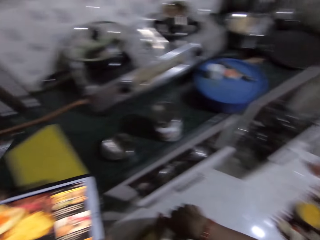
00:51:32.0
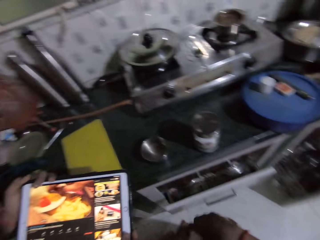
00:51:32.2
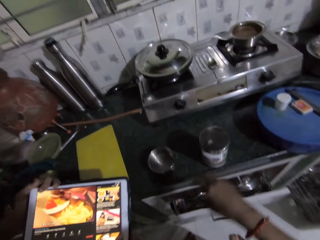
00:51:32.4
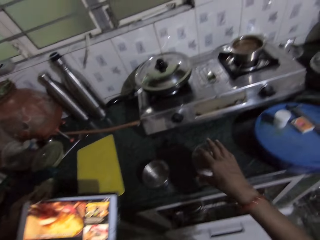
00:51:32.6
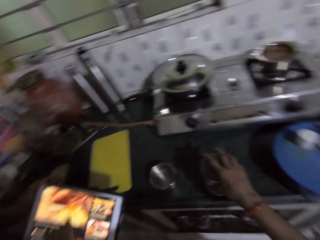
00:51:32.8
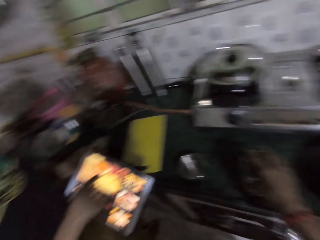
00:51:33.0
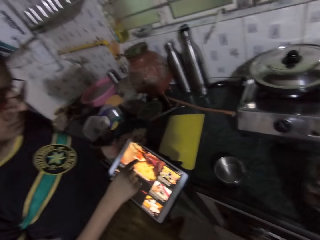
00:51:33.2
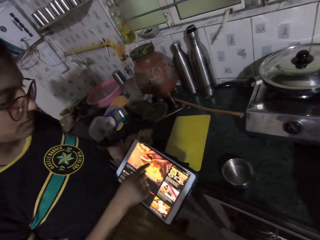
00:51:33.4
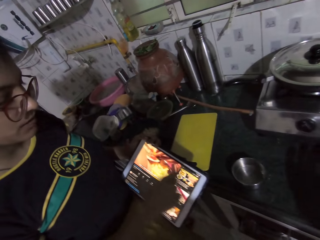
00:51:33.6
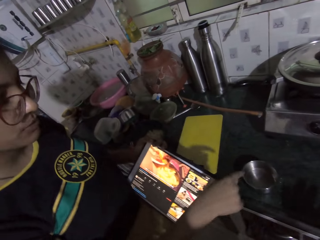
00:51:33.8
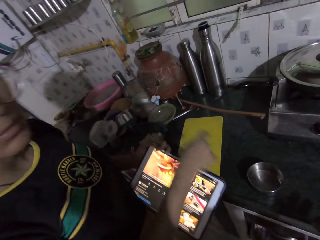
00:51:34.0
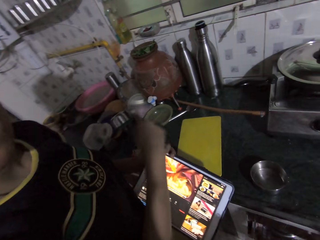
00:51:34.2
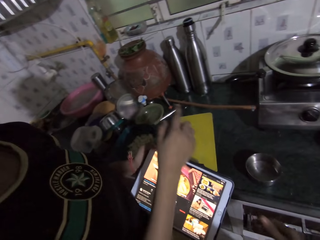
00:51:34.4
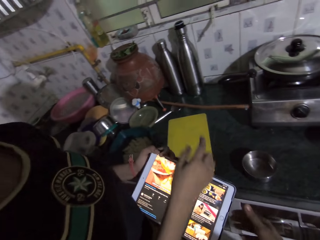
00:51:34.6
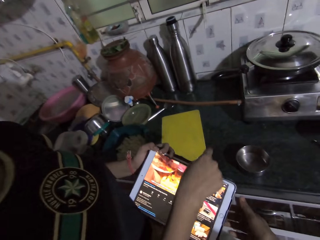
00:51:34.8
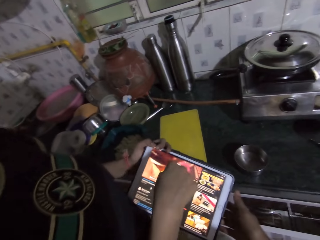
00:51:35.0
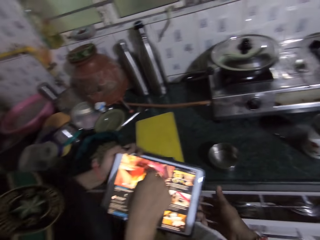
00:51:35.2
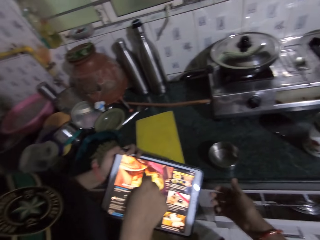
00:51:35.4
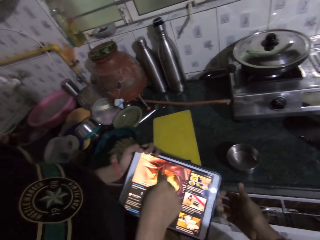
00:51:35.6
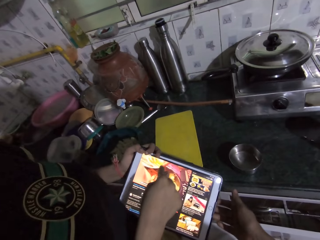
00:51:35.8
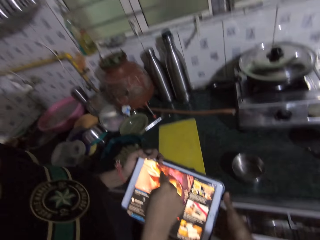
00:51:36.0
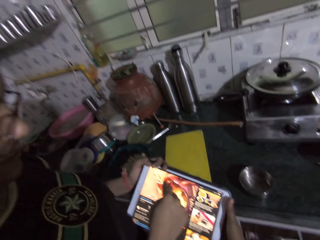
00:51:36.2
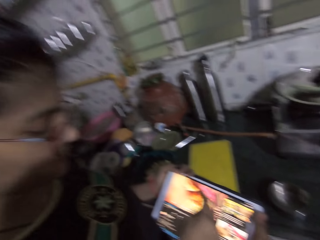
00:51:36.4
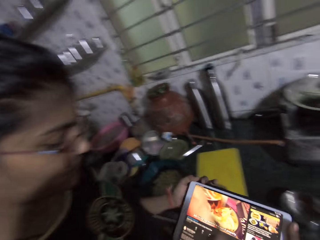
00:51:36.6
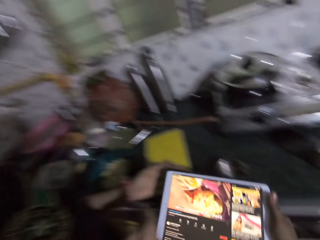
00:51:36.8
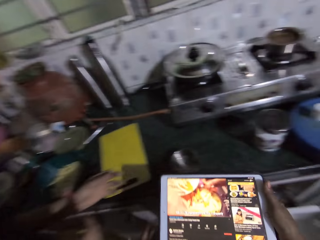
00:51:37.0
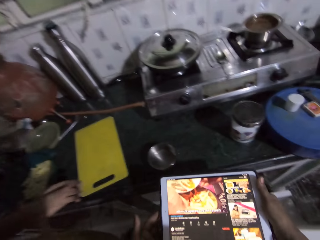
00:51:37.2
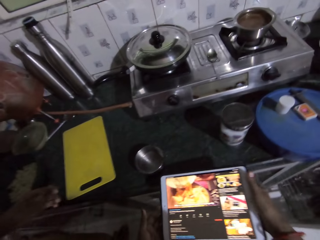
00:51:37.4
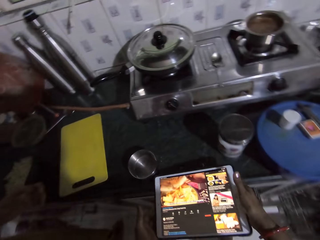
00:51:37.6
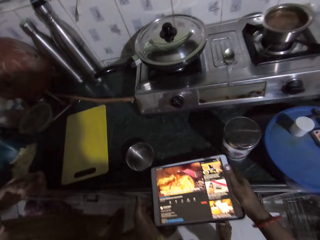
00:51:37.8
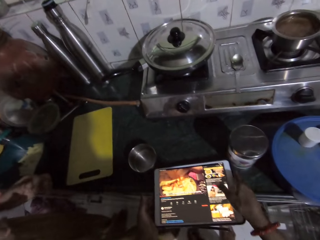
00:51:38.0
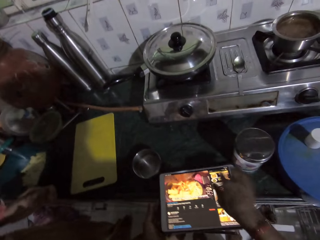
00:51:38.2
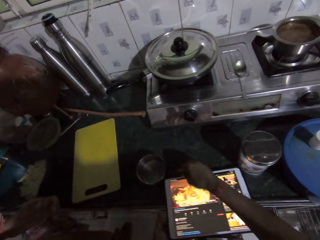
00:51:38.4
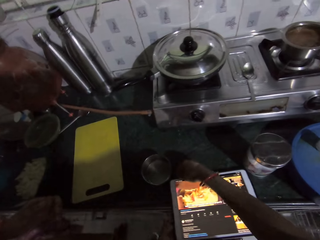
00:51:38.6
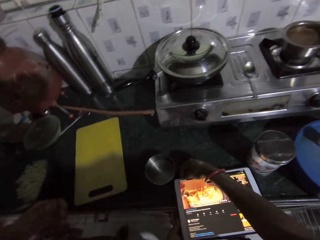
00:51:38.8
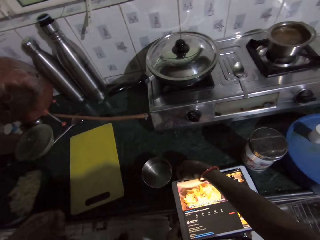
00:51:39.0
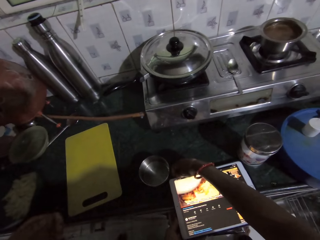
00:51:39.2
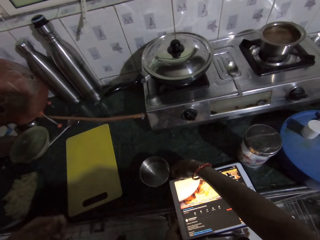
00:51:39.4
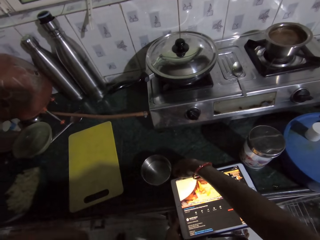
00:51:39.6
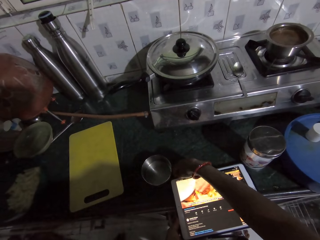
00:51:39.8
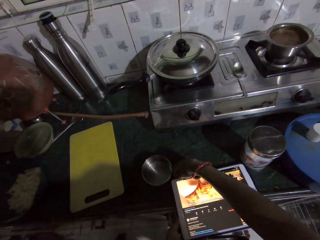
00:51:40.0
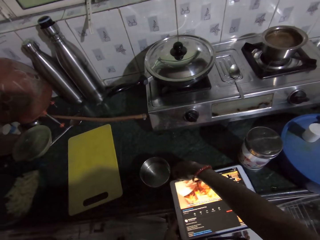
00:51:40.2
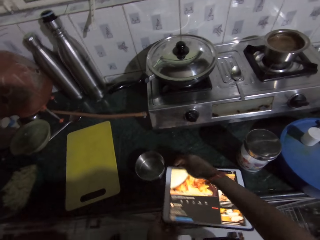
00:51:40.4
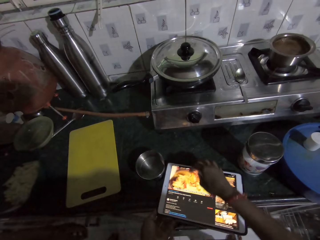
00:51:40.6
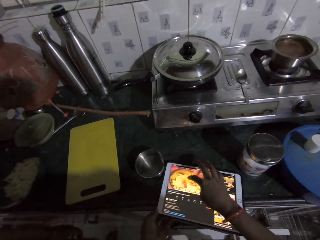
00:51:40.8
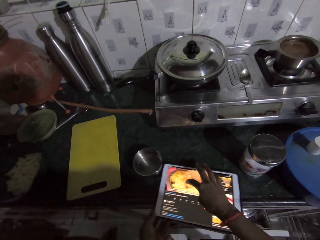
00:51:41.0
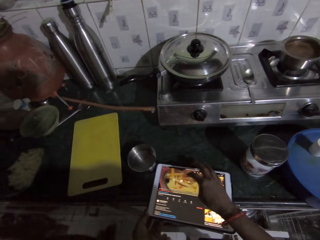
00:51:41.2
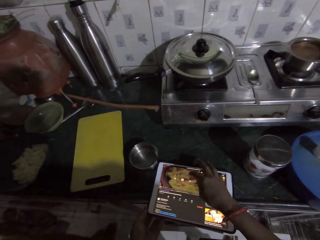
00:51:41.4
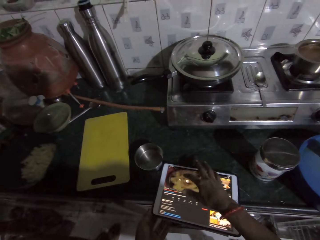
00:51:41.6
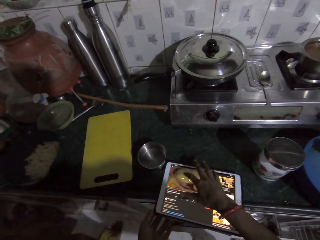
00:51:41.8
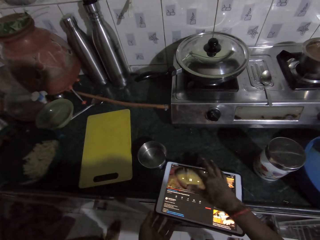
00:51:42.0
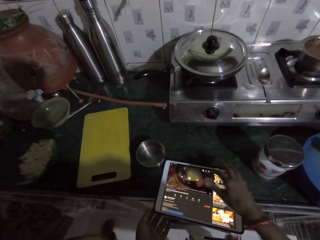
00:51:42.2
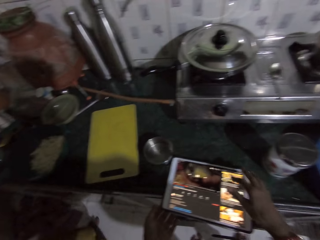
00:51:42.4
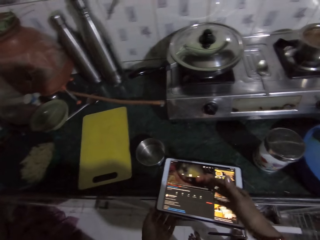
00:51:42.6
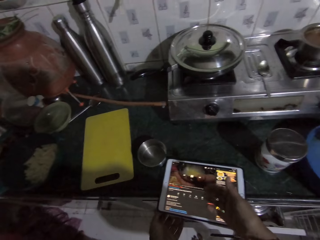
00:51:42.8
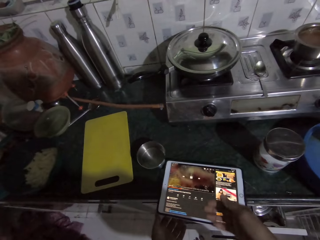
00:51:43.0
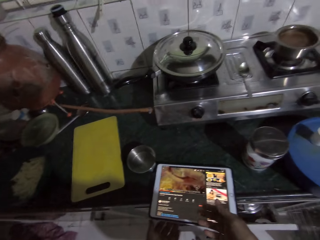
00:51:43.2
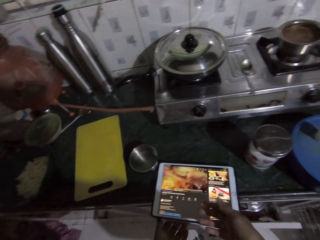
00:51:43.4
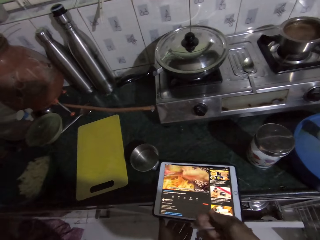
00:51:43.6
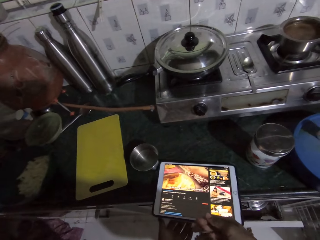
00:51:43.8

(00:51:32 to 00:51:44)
The woman operates the phone with her right hand. The camera wearer adjusts a plate or cup on the countertop with her right hand. The woman gesticulates with her right hand. The camera wearer collects the phone from the woman with her right hand. She holds the phone with both hands and places the phone on the countertop with both hands. She operates the phone on the countertop with her right hand. She adjusts the phone on the countertop with her left hand. She operates the phone on the countertop with her right hand.

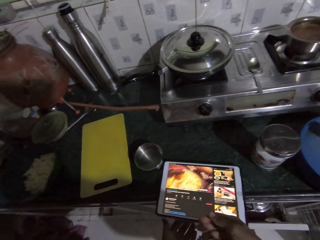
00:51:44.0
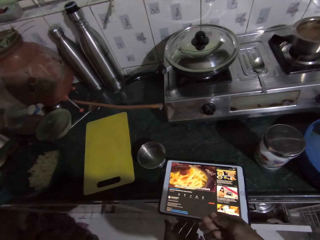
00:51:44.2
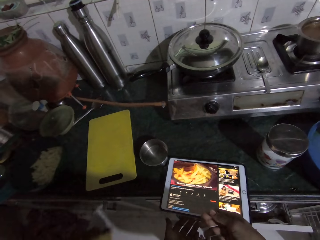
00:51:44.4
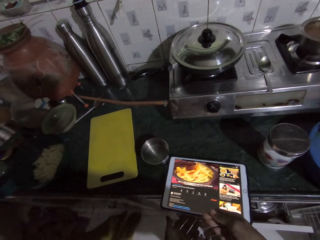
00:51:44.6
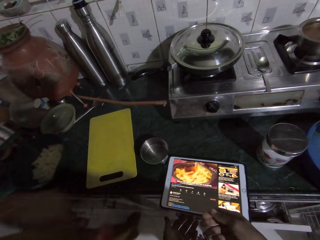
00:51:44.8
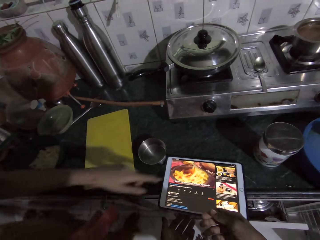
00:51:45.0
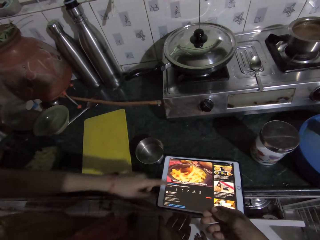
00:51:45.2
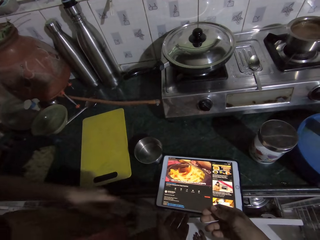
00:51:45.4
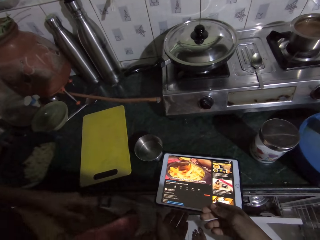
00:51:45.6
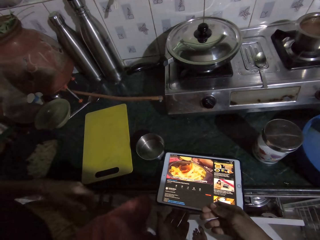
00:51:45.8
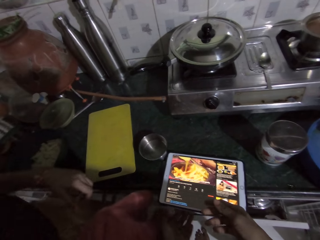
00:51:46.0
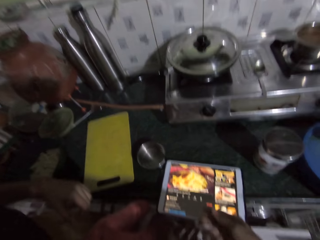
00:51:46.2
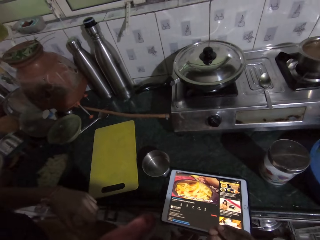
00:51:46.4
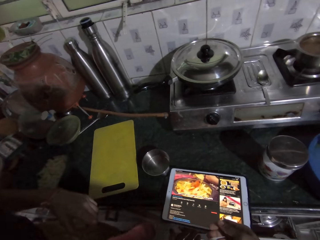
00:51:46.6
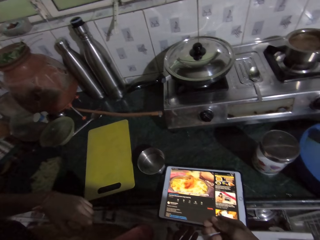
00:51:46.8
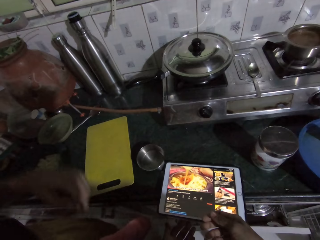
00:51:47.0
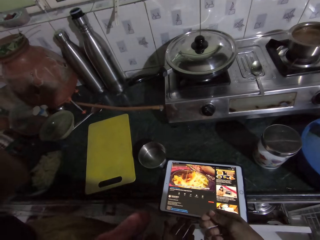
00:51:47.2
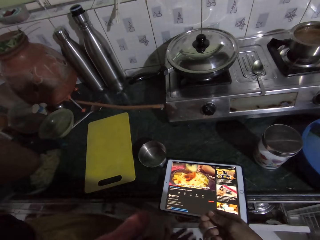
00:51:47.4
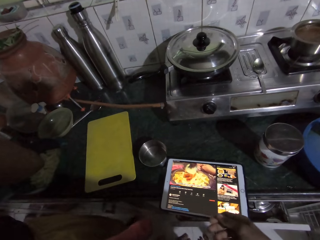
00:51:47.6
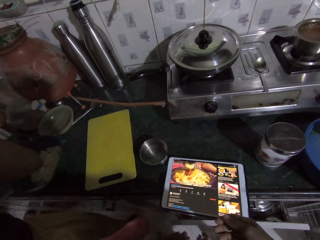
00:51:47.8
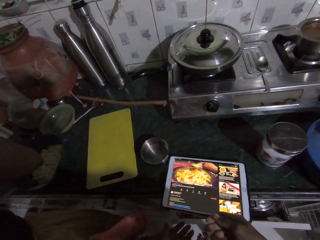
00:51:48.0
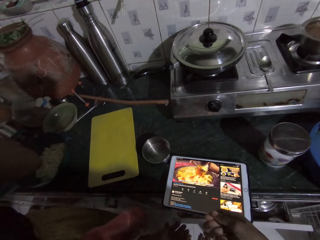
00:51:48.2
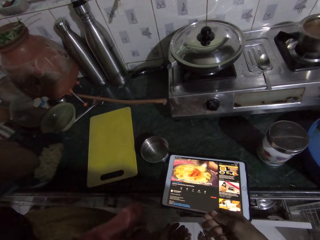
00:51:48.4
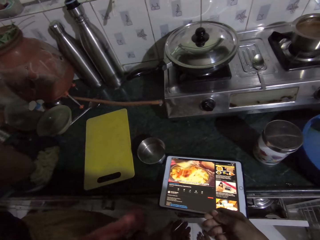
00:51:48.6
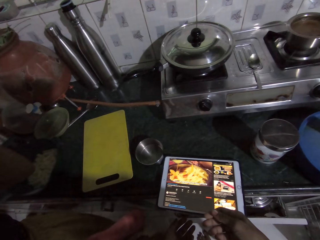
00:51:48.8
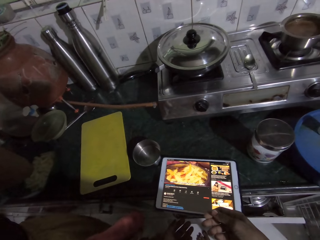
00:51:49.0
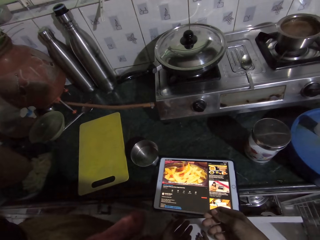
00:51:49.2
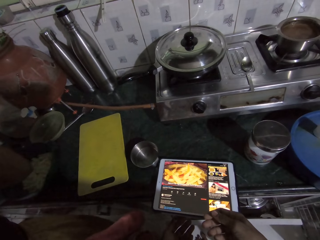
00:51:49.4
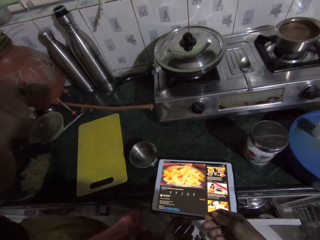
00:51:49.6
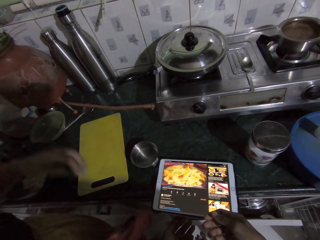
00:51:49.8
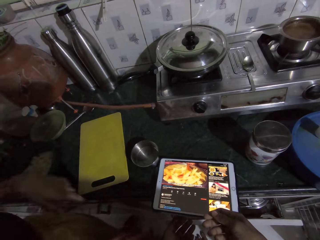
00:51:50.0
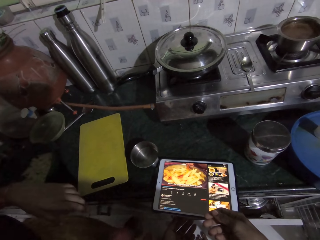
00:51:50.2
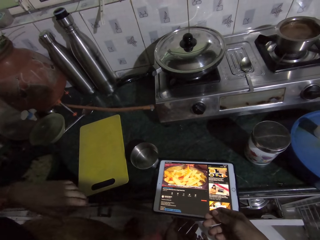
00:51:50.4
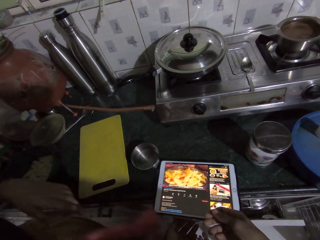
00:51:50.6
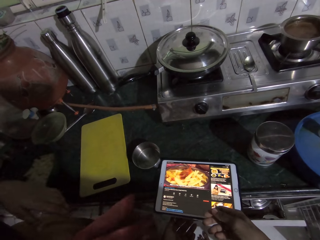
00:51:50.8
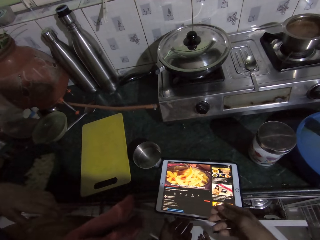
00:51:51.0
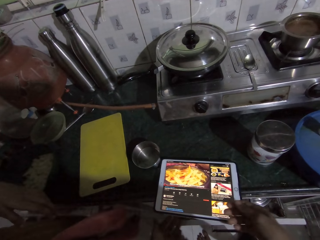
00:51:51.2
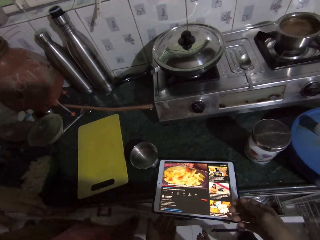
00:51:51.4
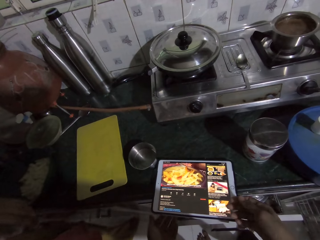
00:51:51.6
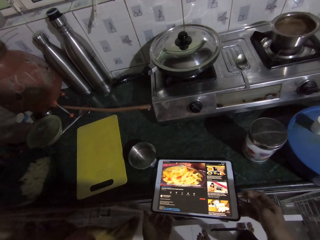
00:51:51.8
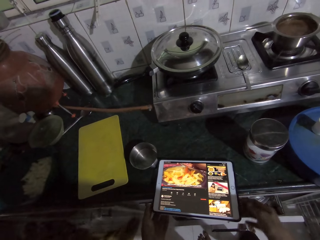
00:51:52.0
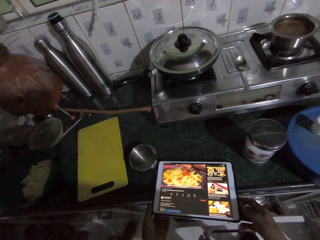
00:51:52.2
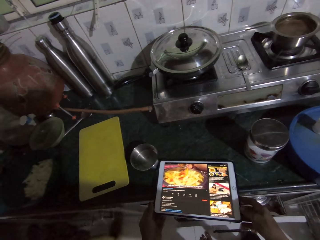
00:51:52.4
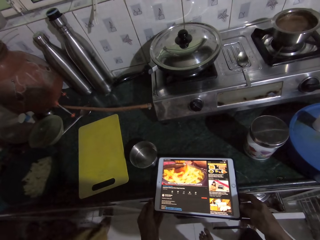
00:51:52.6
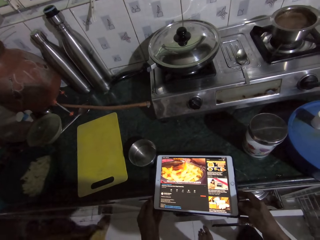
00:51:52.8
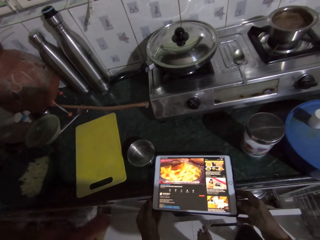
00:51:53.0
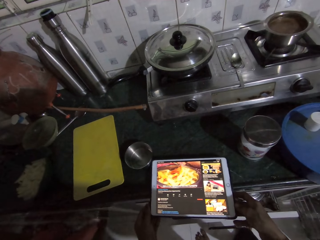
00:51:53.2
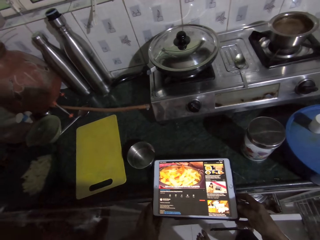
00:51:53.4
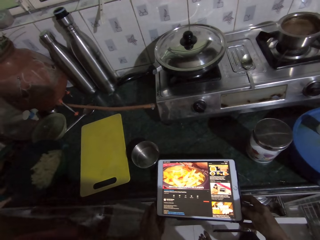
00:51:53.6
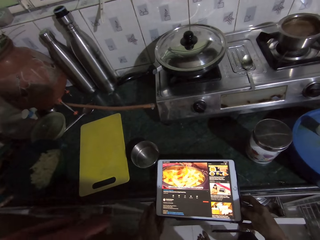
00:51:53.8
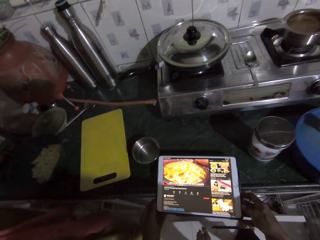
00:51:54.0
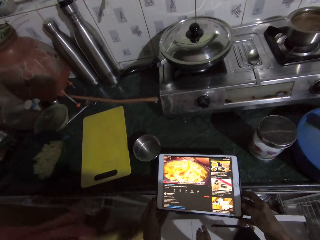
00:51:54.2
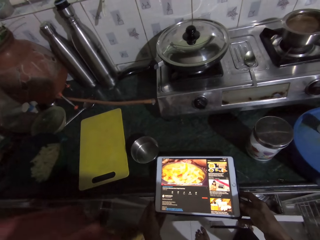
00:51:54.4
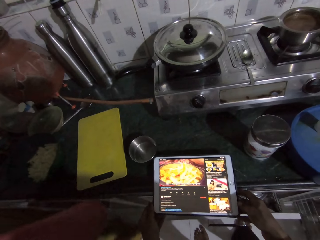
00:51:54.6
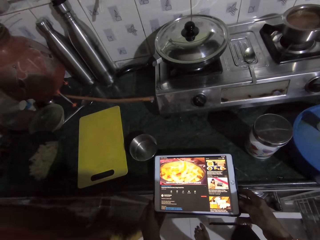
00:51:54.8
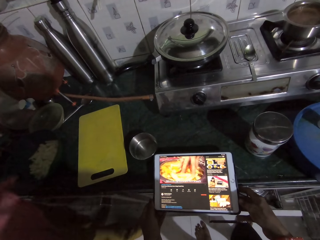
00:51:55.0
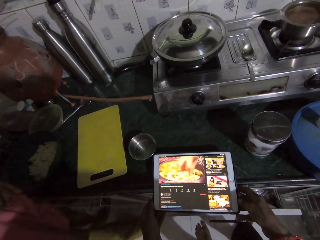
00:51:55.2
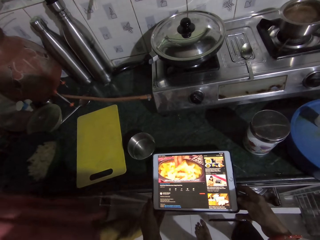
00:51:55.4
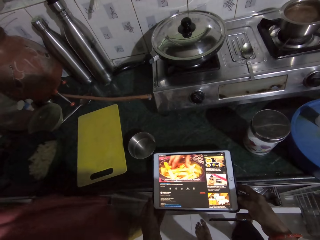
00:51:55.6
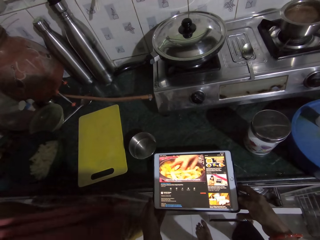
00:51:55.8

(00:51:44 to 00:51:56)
The woman points to the phone on the countertop with her left hand. She signs. She raises her left hand. She lowers her hand. The camera wearer holds the phone on the countertop with both hands.
